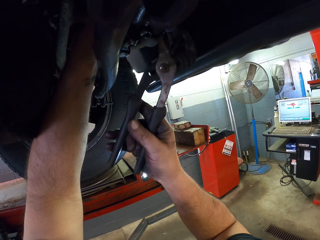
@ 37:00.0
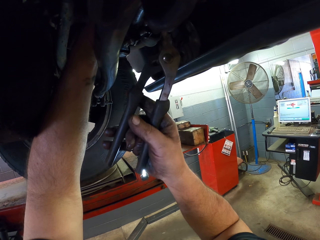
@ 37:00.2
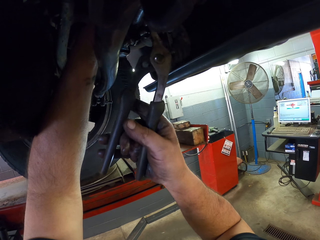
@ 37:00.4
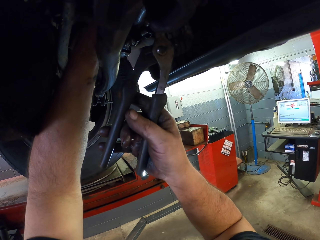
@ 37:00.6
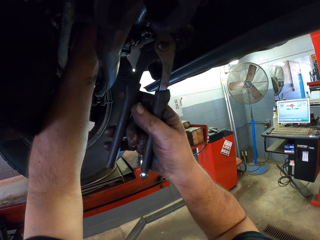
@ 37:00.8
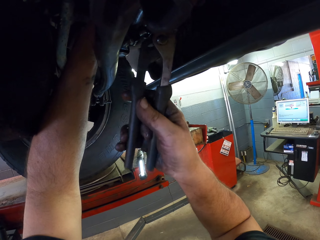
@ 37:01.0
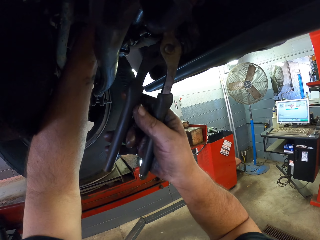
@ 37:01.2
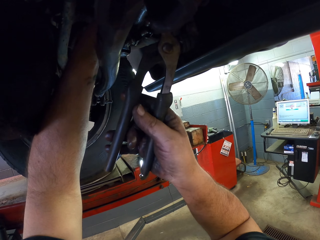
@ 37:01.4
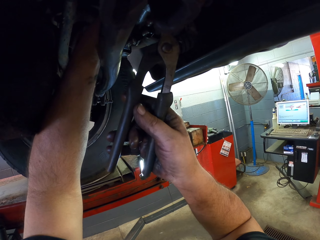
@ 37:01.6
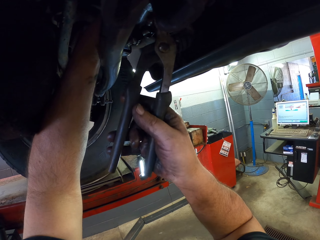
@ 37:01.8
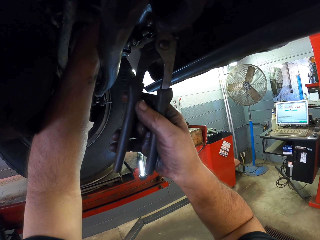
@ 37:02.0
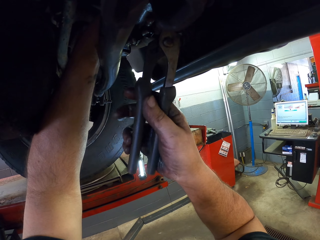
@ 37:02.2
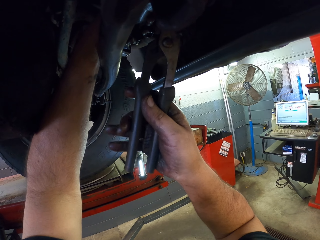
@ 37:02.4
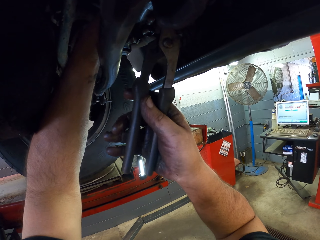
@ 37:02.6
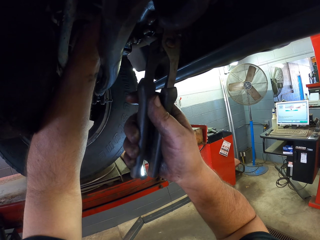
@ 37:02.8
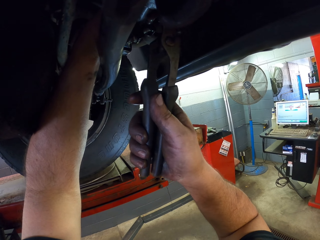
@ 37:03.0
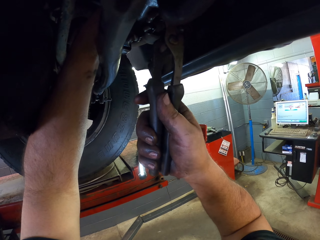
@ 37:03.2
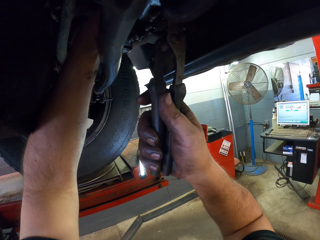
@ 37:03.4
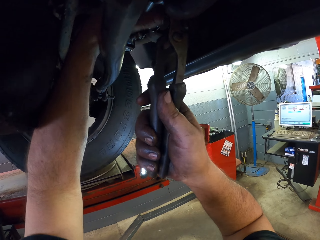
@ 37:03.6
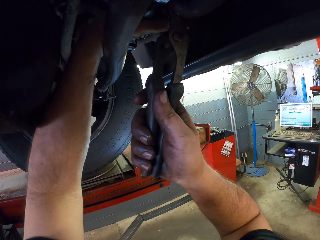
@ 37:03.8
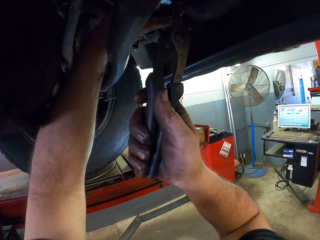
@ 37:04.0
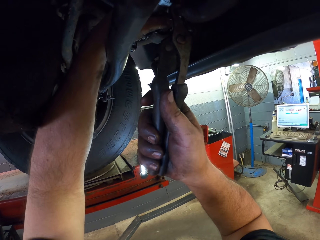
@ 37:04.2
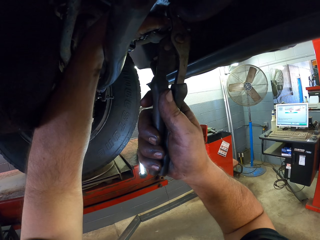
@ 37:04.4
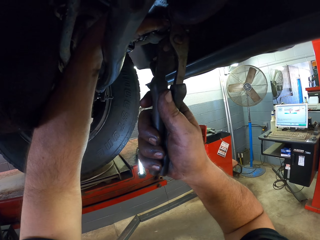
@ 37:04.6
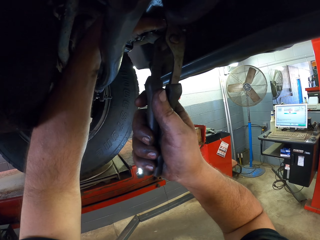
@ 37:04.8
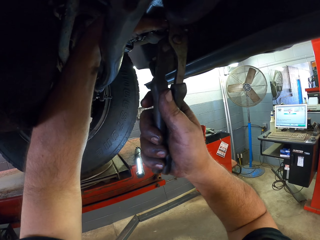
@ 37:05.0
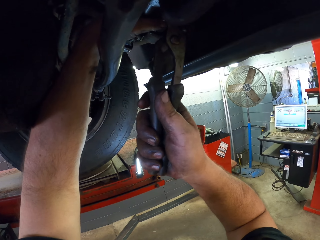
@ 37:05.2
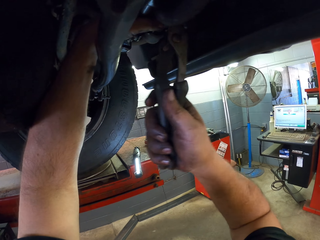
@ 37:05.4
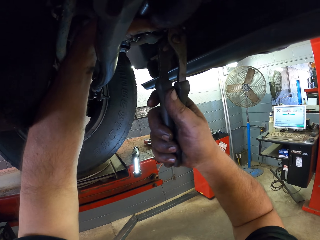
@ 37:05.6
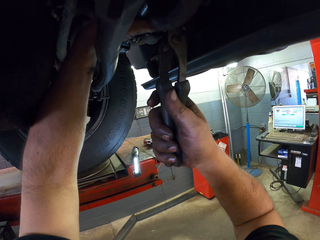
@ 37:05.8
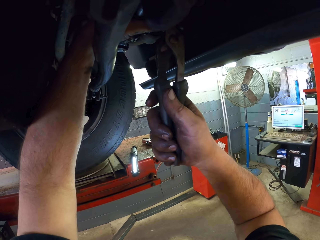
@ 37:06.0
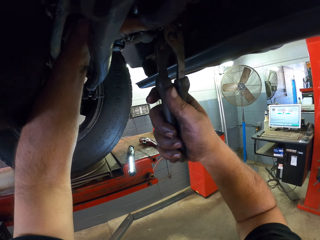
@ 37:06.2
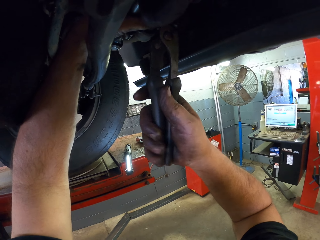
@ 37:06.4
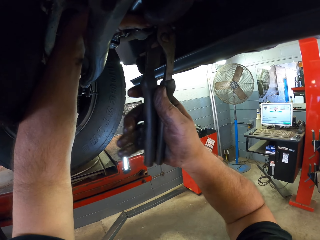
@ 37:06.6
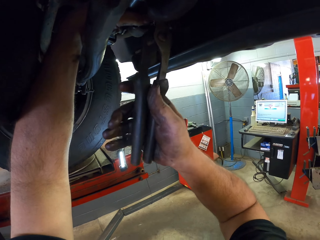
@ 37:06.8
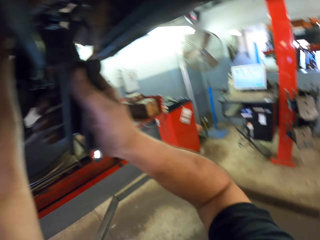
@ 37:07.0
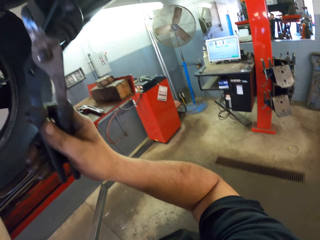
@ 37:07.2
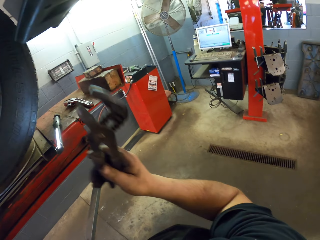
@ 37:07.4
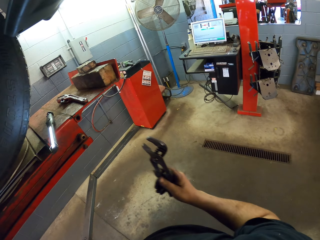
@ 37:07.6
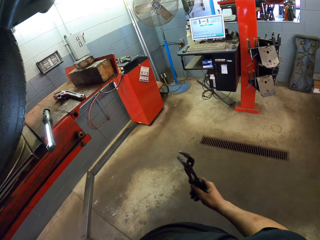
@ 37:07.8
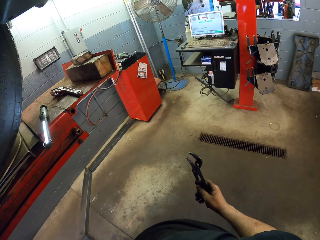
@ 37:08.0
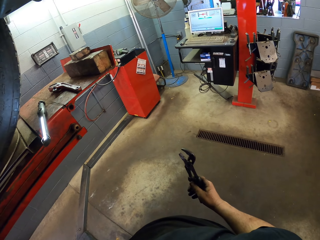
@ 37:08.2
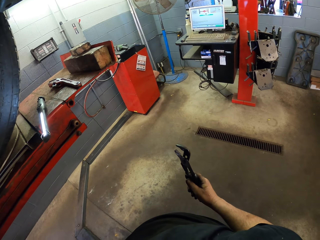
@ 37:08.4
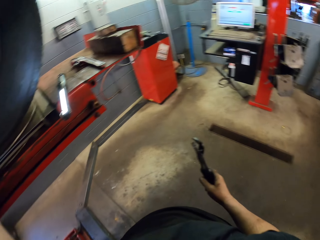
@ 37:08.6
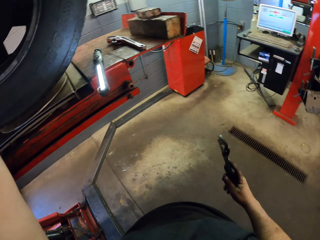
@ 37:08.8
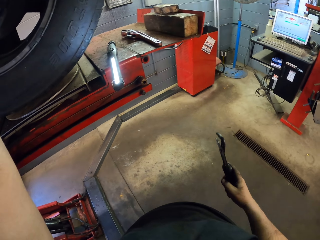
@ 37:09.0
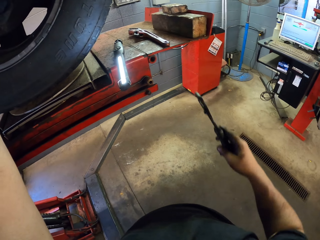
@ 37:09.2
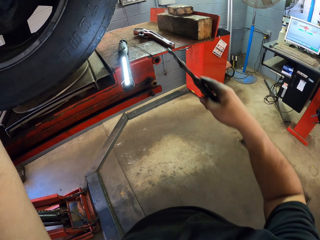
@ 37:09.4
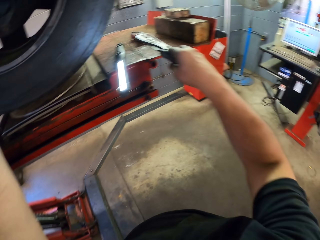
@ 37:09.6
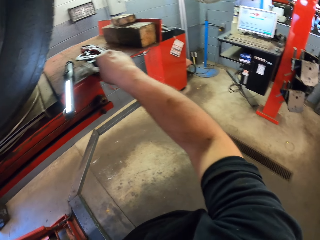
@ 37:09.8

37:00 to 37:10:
The camera wearer grips with the locking pliers. They interact with a man. They put the hand down.

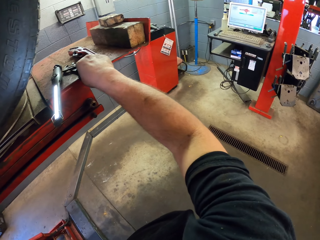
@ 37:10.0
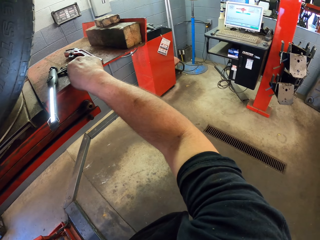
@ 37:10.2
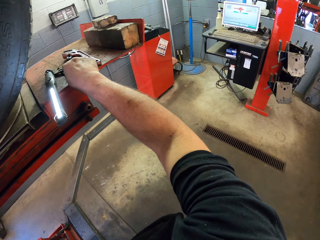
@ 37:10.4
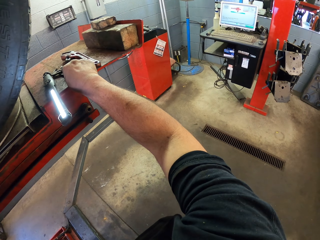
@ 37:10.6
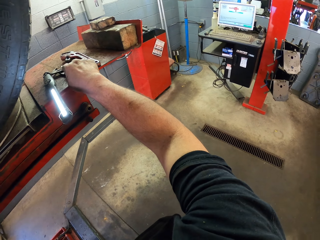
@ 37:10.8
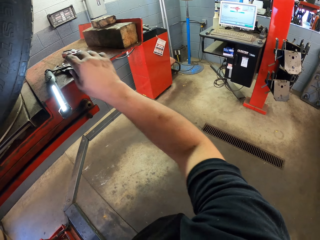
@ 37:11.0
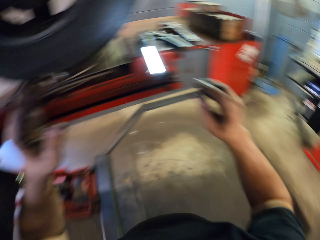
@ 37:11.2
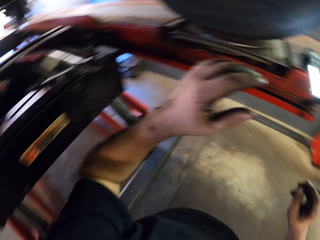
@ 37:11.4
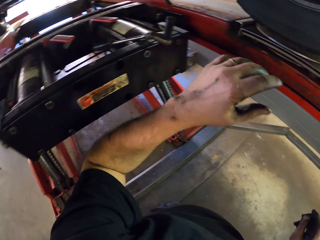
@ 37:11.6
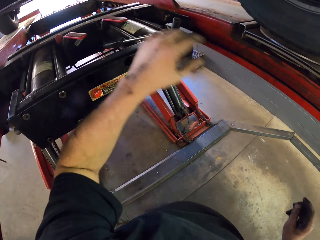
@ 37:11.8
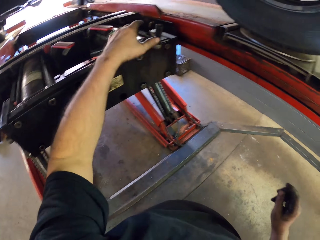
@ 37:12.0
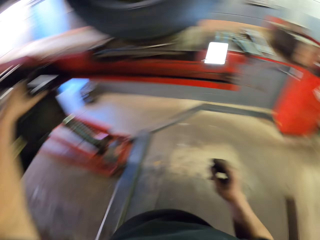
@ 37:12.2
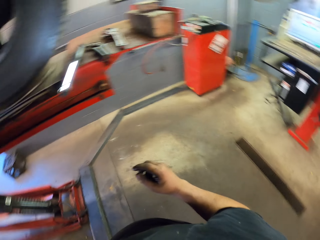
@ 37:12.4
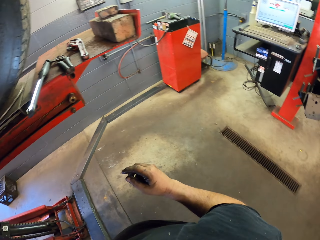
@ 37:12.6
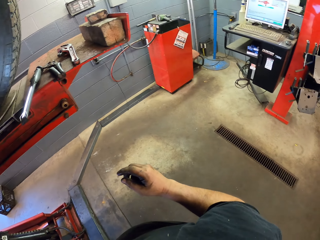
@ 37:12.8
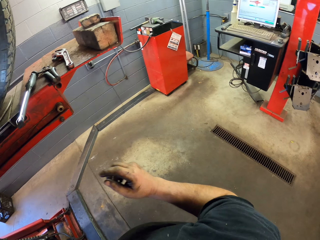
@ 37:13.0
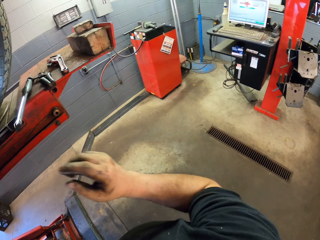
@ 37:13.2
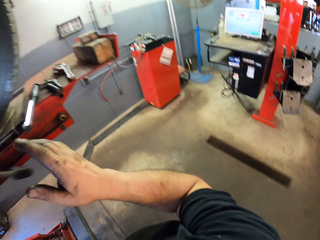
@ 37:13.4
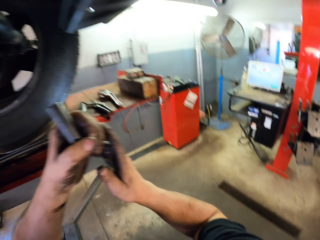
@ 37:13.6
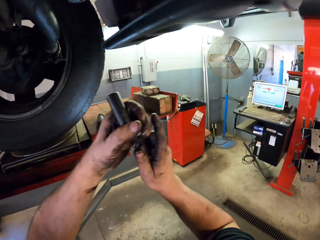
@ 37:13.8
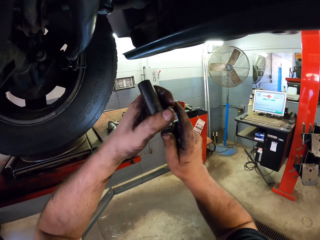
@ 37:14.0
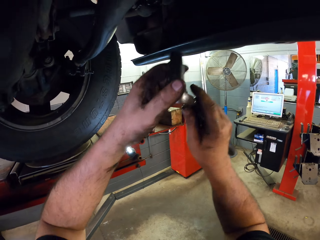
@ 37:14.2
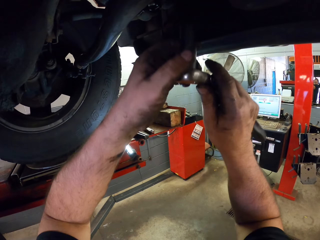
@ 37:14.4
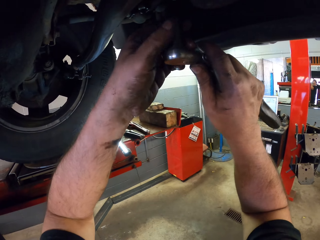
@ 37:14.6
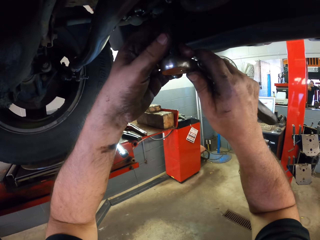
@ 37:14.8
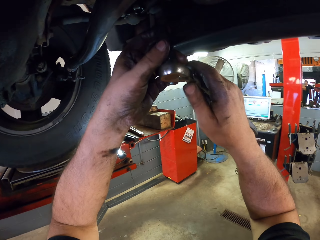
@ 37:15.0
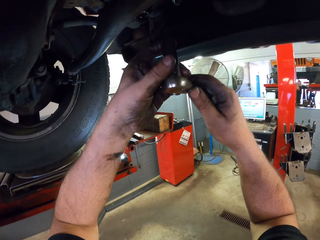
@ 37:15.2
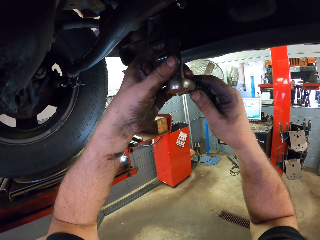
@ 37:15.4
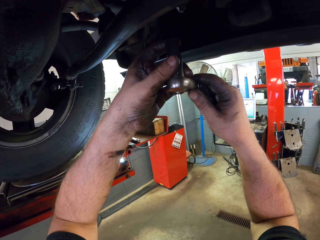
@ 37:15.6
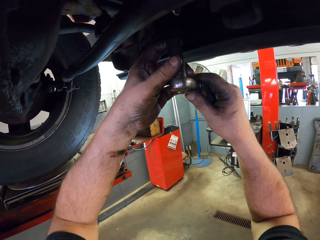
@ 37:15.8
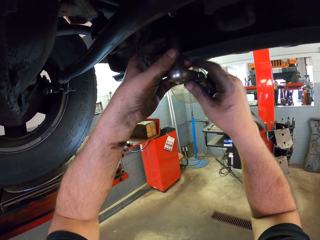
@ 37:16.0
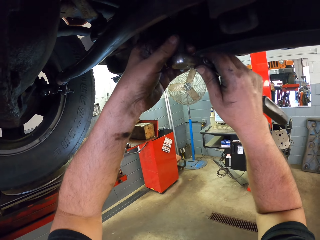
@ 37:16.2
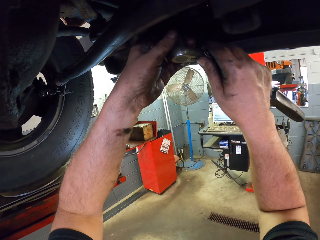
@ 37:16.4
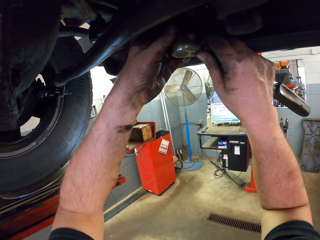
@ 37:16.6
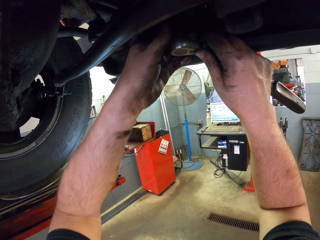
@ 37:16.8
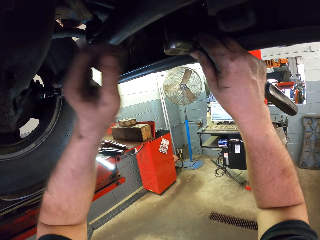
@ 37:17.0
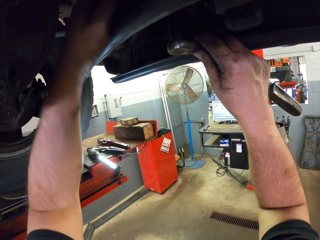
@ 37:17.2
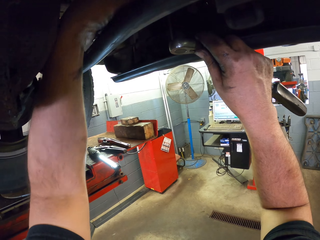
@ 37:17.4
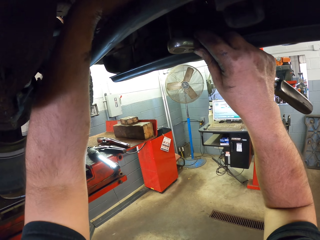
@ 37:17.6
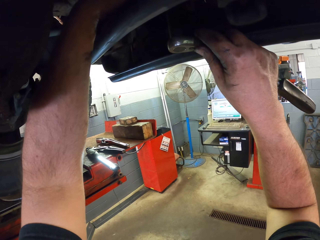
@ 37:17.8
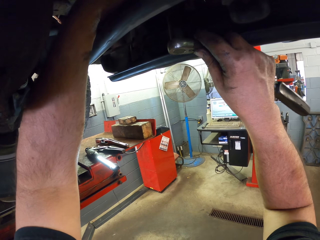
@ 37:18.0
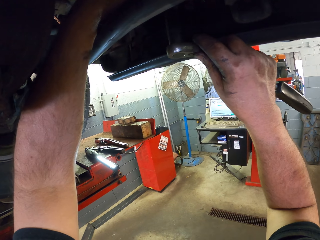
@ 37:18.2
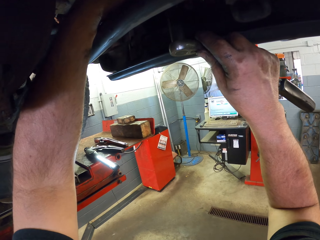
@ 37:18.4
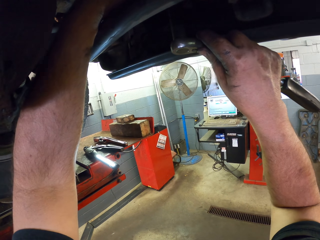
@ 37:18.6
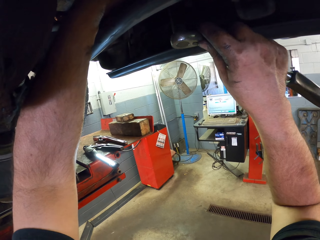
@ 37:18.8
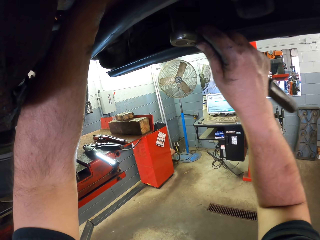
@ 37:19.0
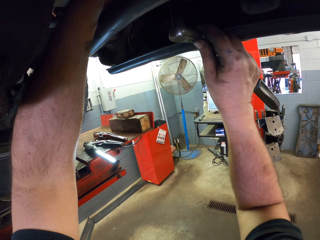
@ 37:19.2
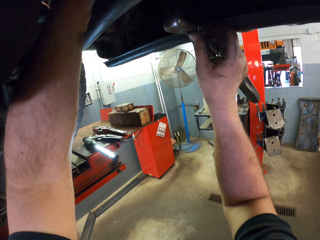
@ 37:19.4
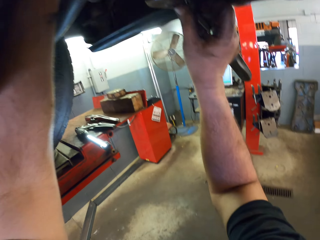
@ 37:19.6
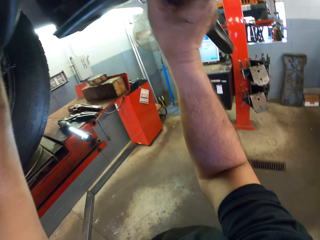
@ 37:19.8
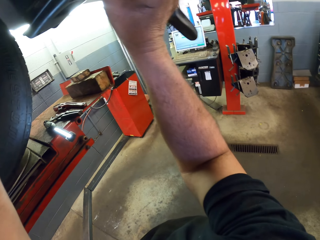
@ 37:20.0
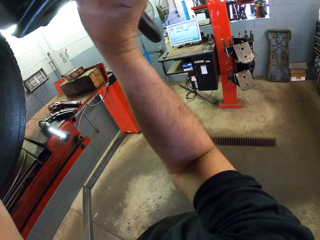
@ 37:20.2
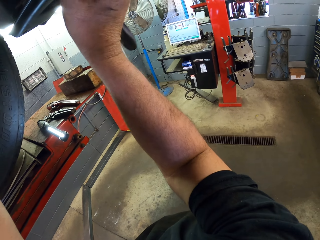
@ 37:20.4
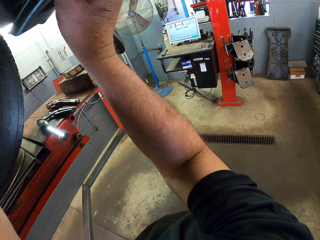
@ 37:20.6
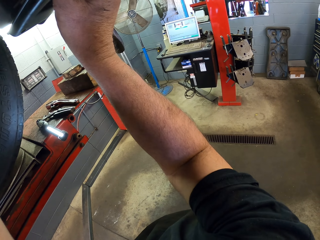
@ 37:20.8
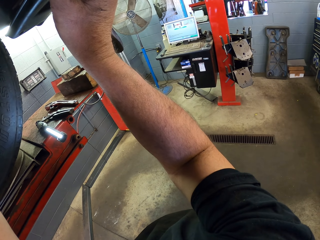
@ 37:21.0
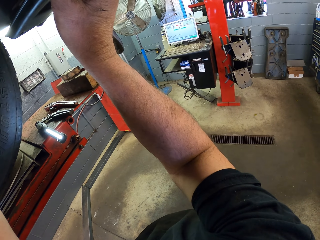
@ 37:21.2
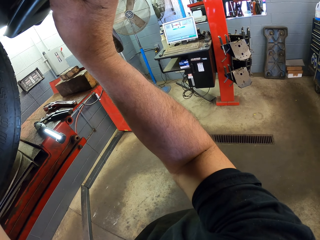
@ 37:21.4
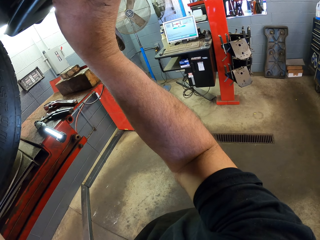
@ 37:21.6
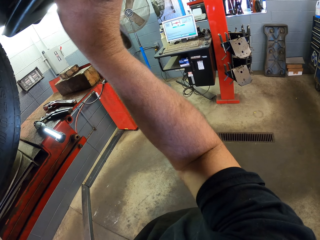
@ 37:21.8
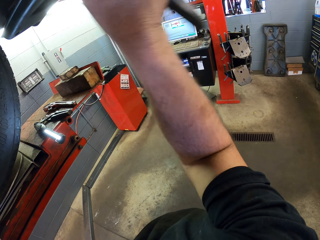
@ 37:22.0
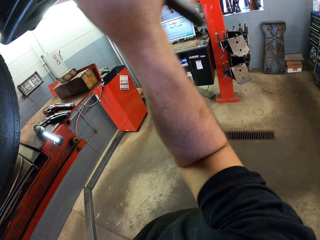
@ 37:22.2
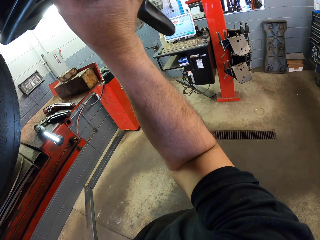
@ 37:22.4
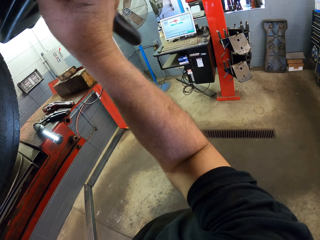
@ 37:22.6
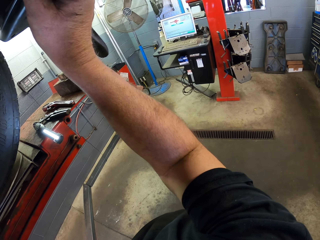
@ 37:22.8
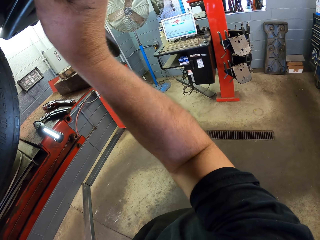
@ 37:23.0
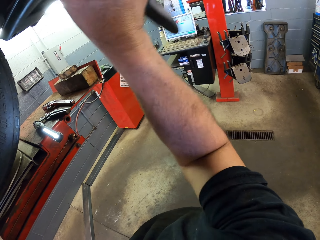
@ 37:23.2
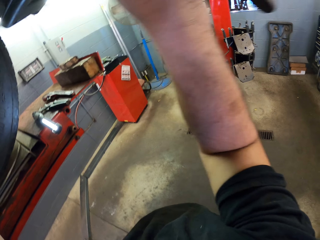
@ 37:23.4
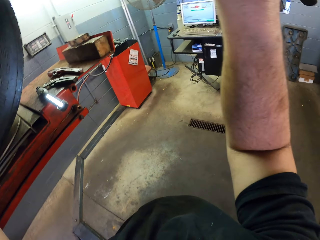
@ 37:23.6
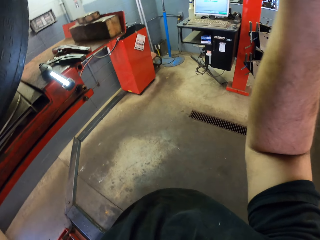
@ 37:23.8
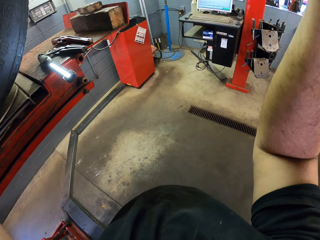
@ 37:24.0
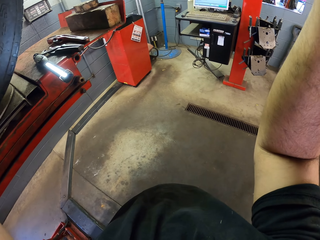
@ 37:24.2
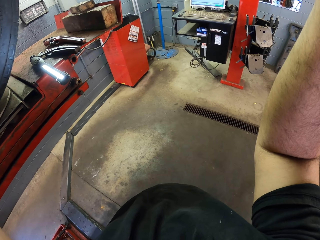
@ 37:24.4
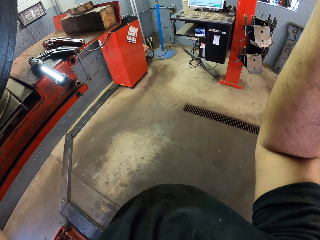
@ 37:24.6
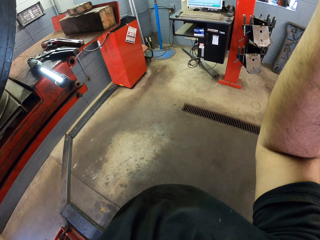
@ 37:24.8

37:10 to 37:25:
The camera wearer puts the locking pliers down. They look around. They move around the garage. They pick up a torque wrench. They touch the scaffold spanner. They tighten nuts with the torque wrench. They fix the wheel hub. They interact with a man.
